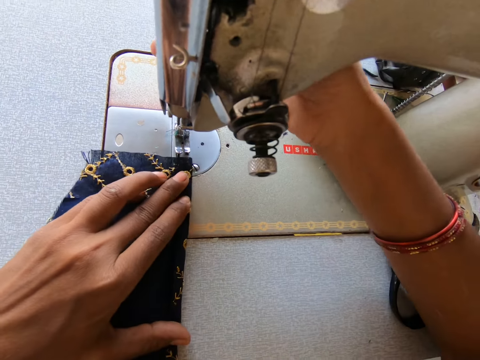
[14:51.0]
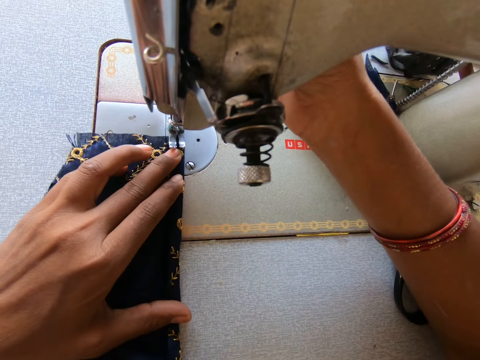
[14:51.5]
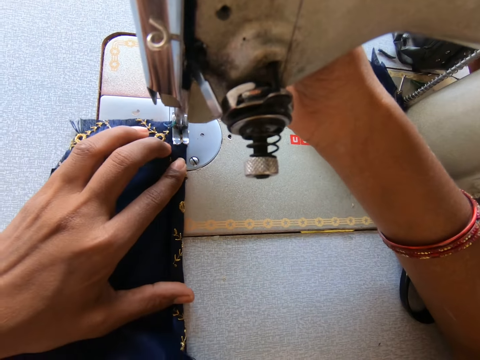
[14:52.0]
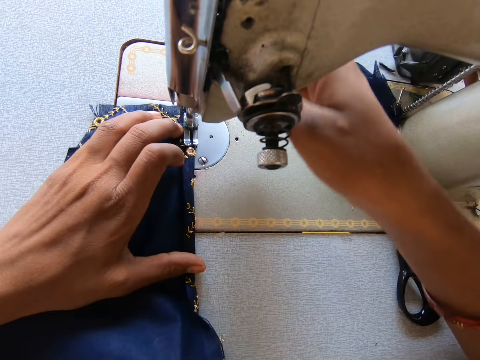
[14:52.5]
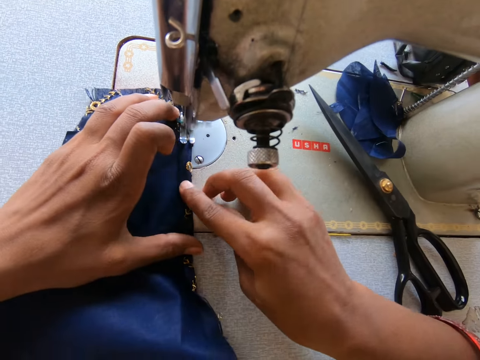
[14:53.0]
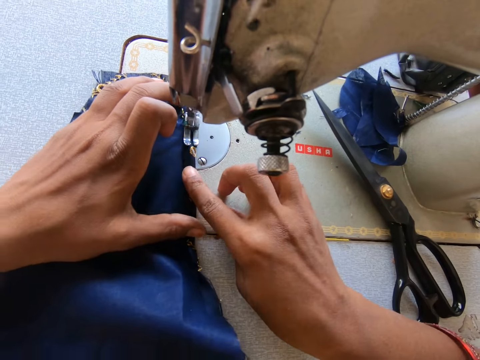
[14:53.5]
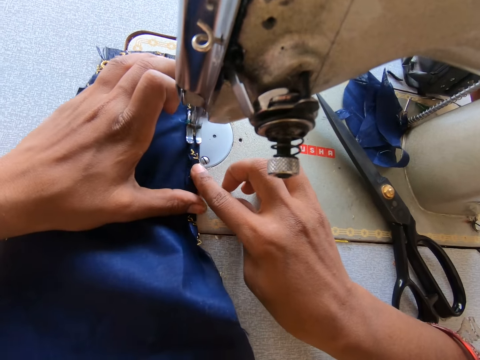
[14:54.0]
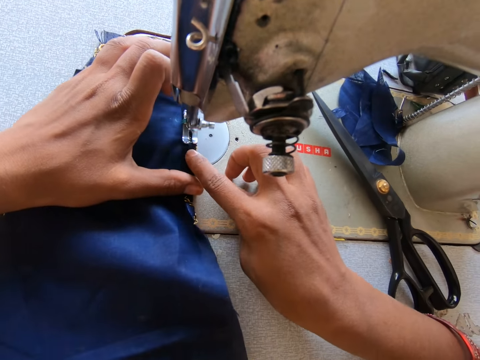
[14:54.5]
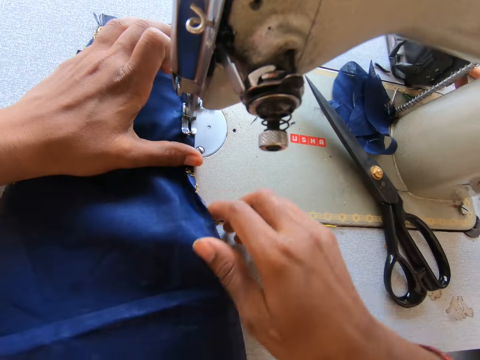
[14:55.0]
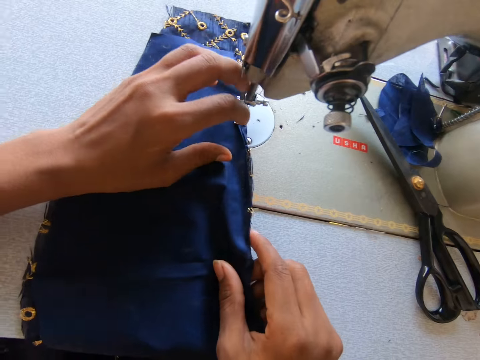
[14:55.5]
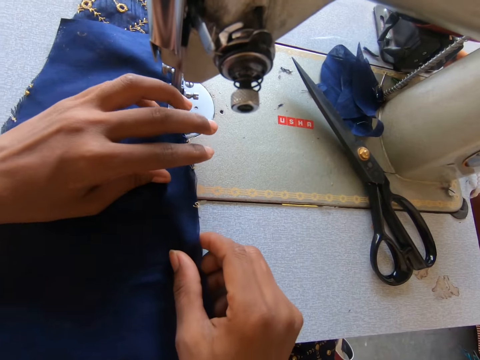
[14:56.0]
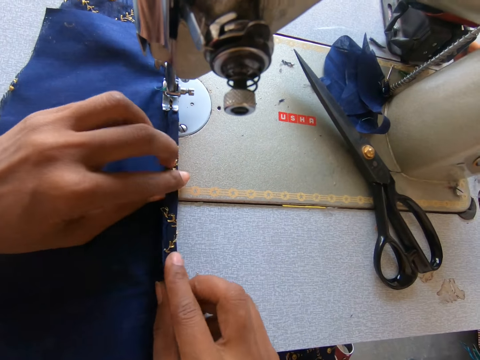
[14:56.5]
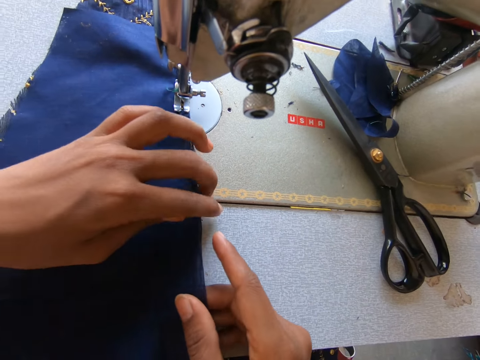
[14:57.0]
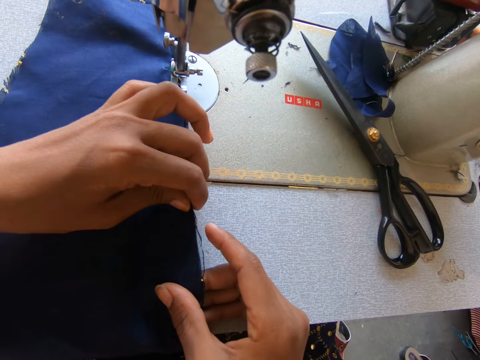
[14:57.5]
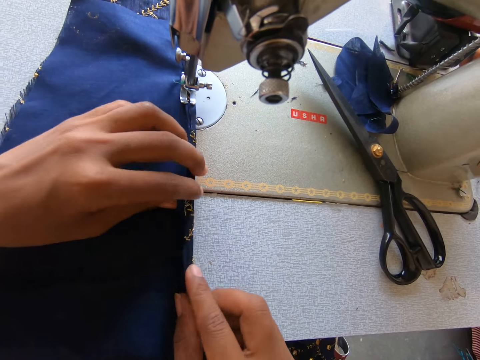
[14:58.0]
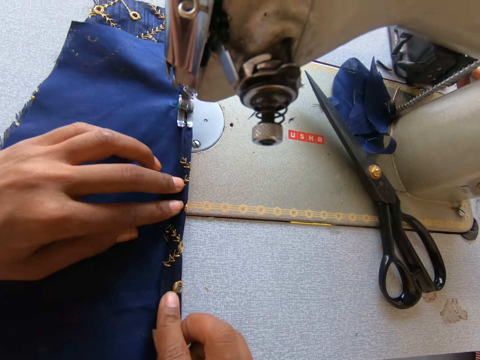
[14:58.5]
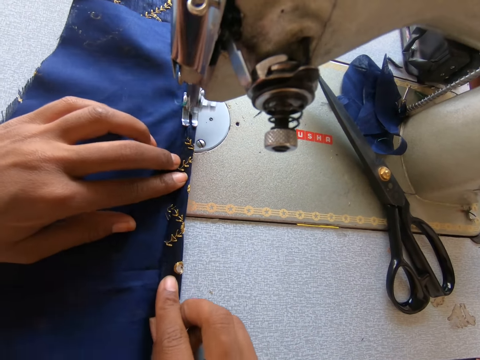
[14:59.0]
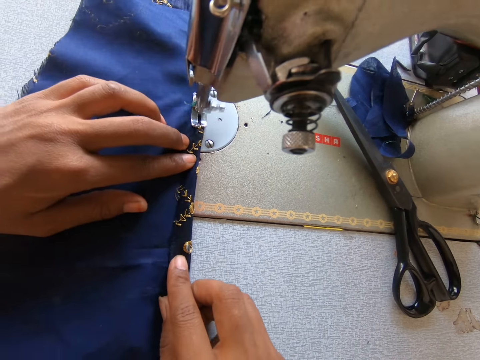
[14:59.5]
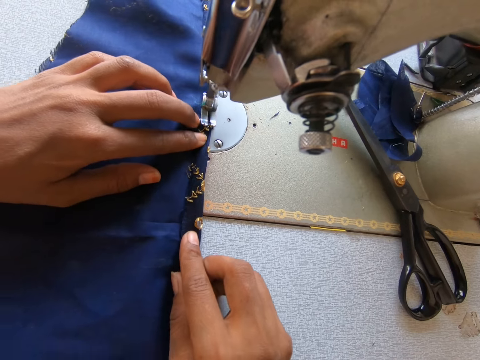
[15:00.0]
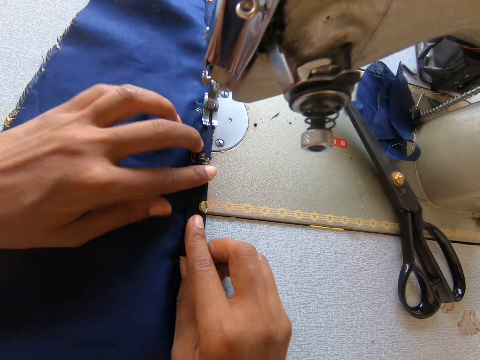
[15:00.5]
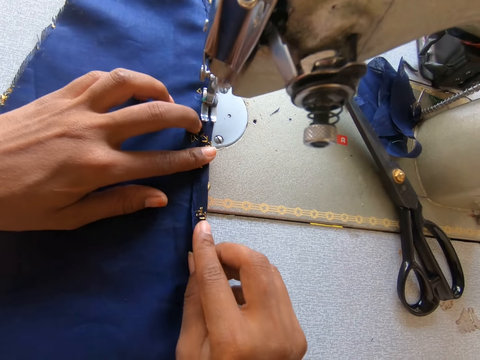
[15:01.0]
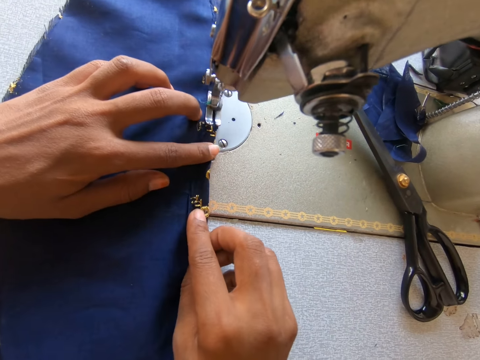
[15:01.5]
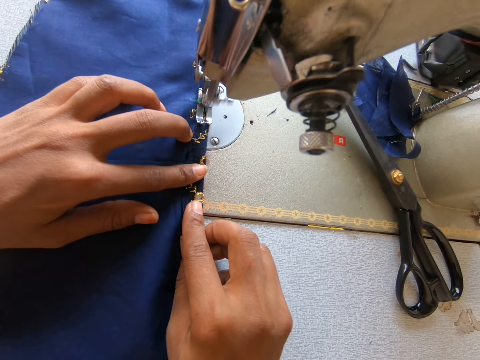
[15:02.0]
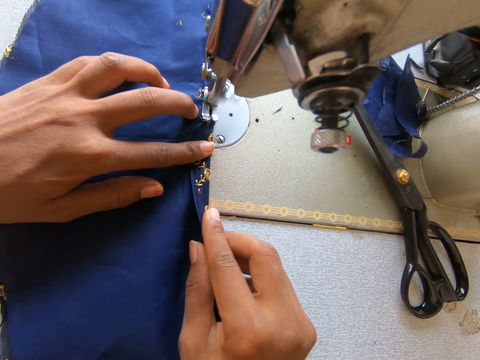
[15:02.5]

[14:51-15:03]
The camera wearer lifts the presser bar lifter. They put on the machine. They slide the piece of cloth on the sewing machine. They drop the presser bar lifter. They sew the piece of cloth. They fold the piece of cloth. They sew the piece of cloth.

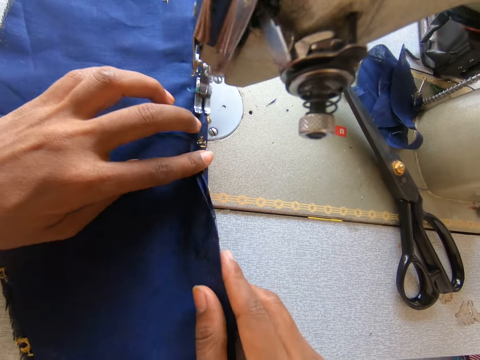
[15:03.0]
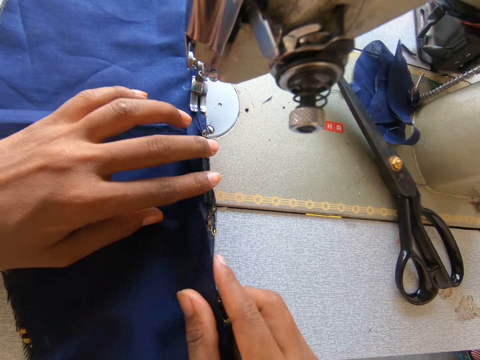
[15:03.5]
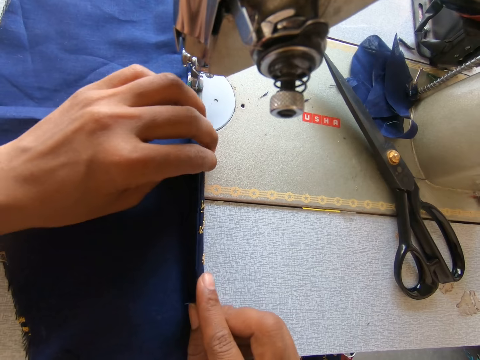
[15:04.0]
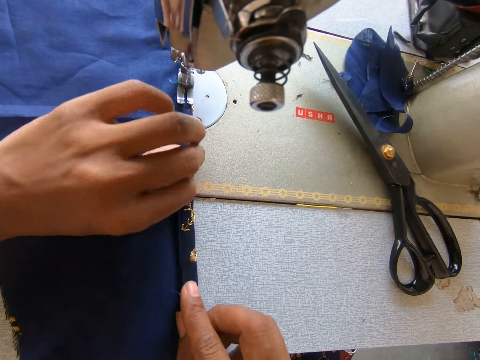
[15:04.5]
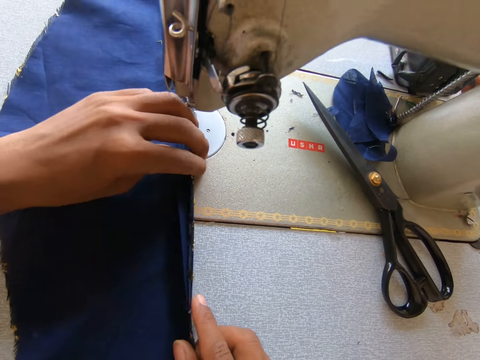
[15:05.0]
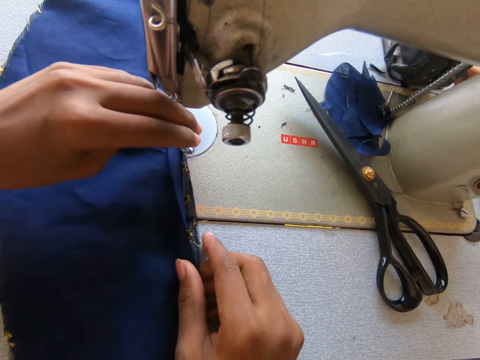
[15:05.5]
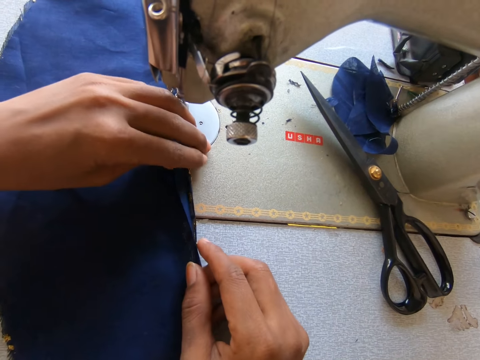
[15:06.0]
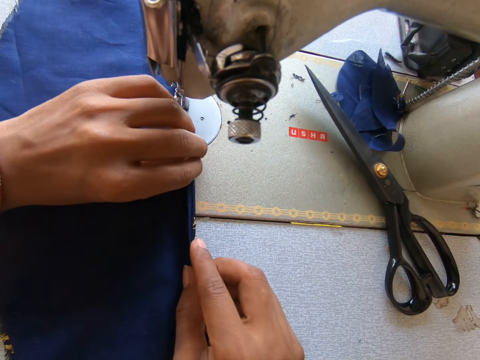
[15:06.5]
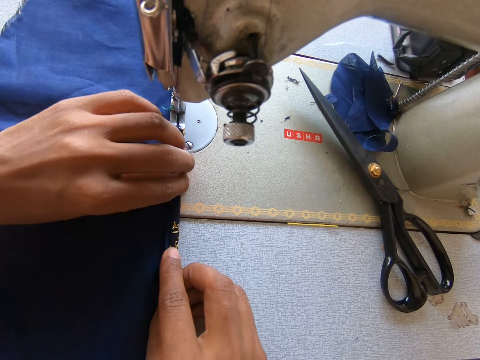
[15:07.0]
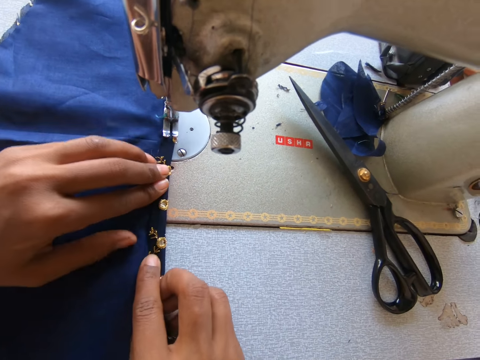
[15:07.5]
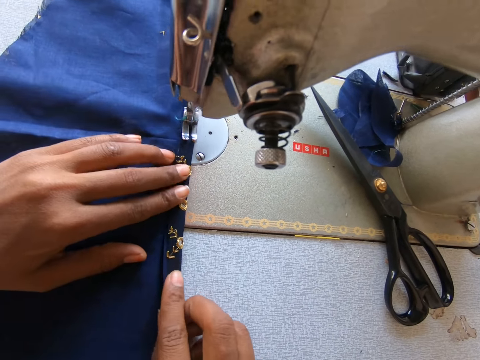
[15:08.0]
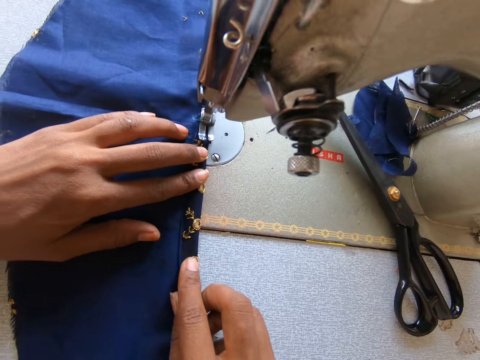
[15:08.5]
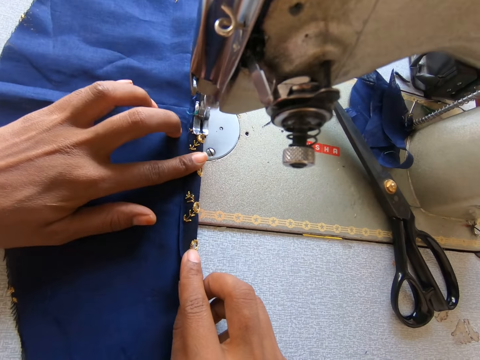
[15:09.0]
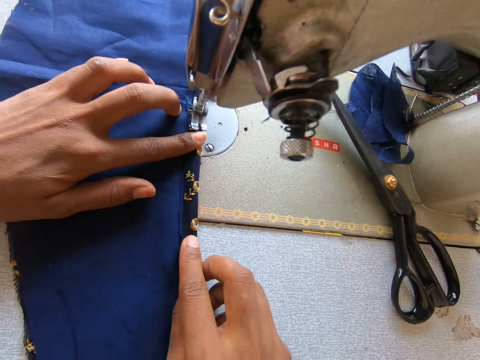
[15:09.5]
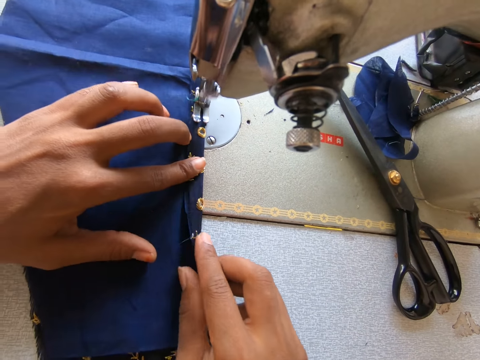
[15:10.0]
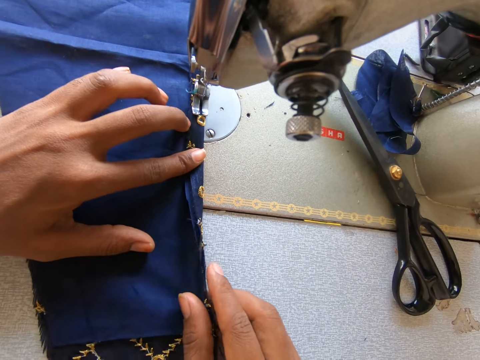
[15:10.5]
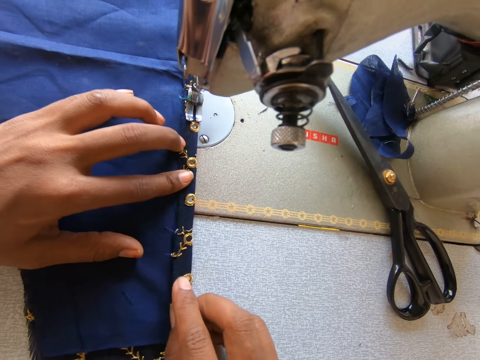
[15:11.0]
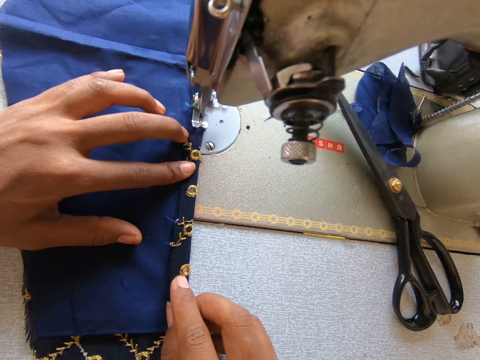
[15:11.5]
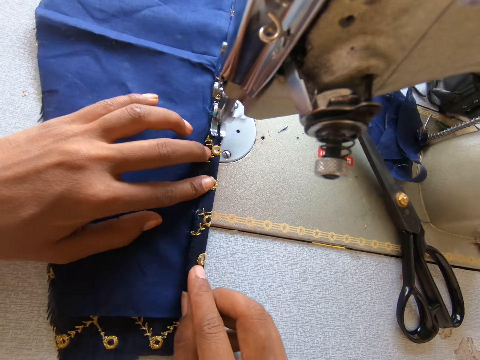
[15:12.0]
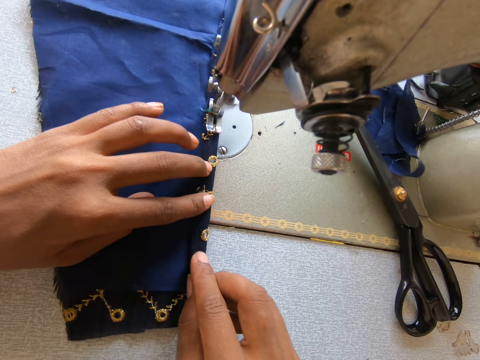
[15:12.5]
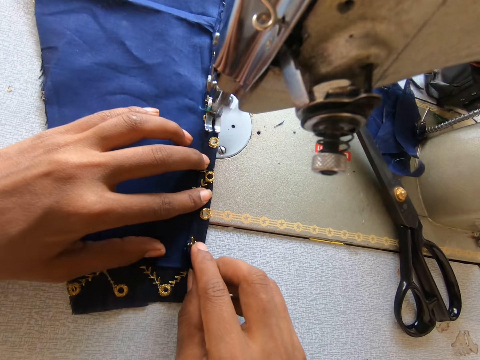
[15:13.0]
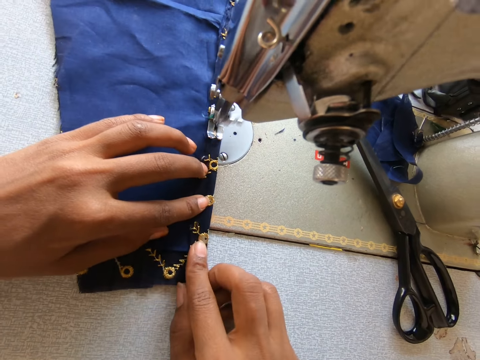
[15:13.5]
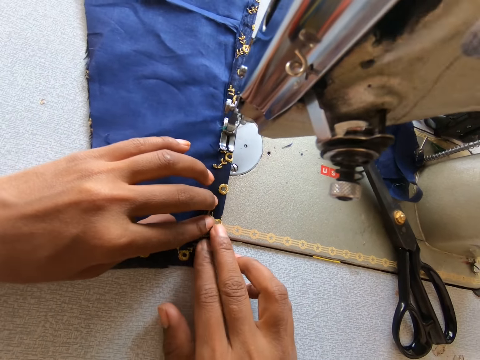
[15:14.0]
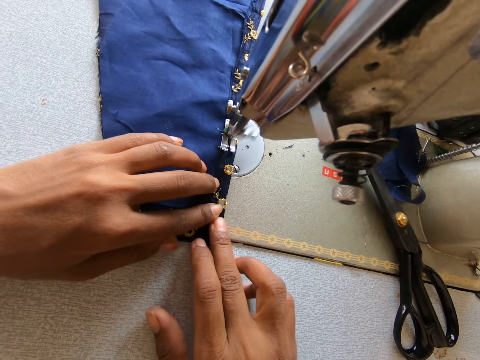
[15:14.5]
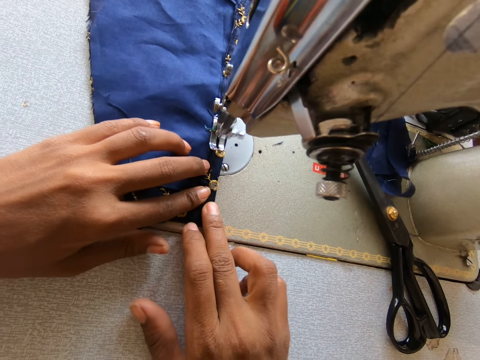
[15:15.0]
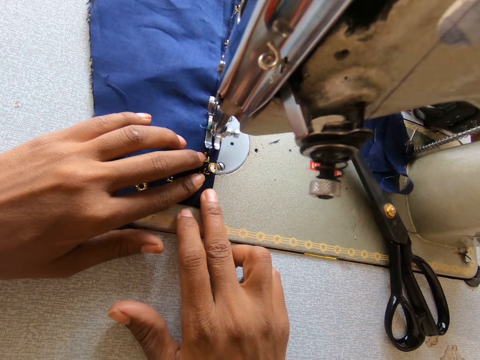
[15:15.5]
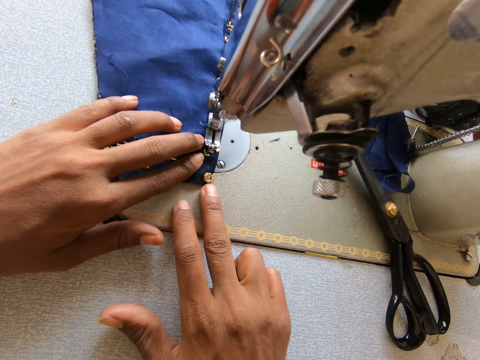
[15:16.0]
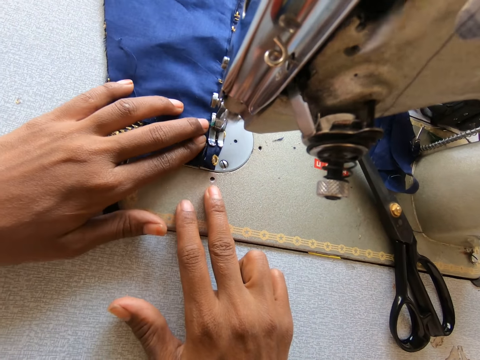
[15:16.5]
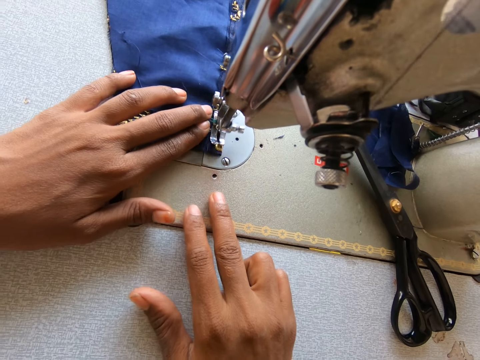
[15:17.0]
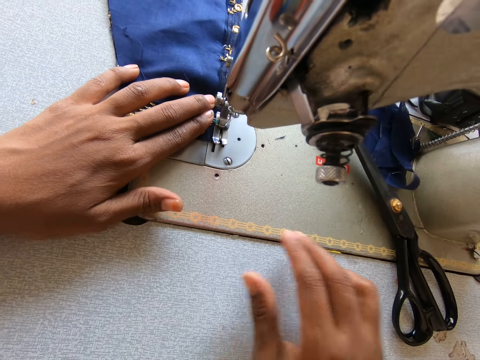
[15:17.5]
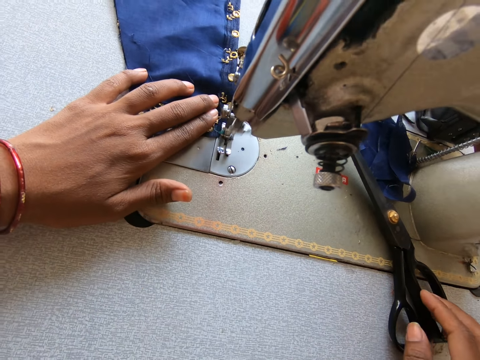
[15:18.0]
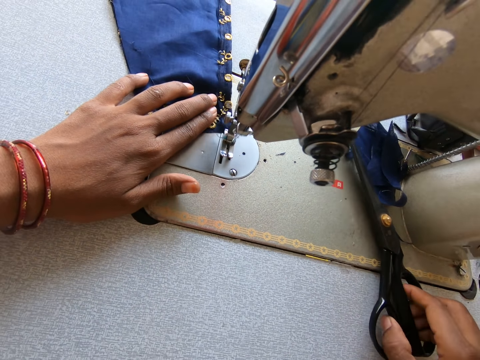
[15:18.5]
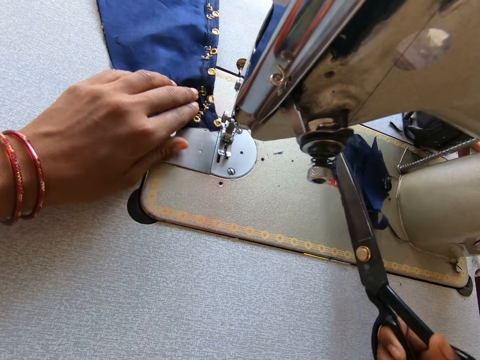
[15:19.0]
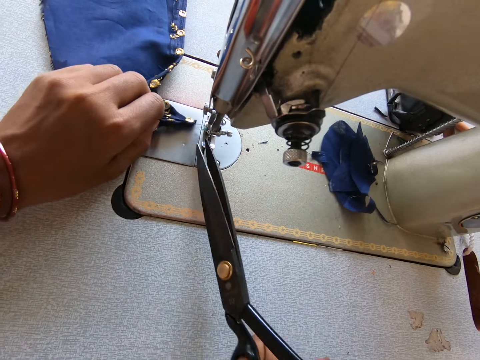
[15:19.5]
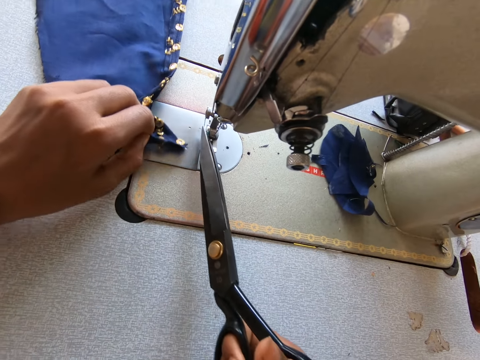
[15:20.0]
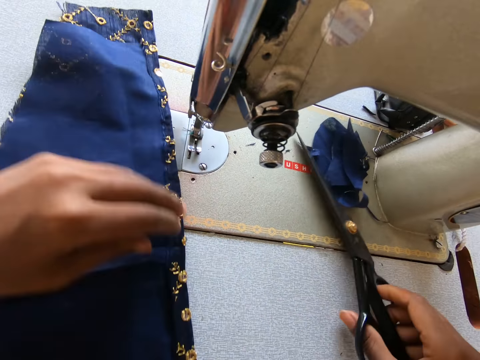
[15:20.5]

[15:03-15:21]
The camera wearer folds the piece of cloth. They sew the piece of cloth. They pick up the scissors. They cut a thread. They put down the scissors.
